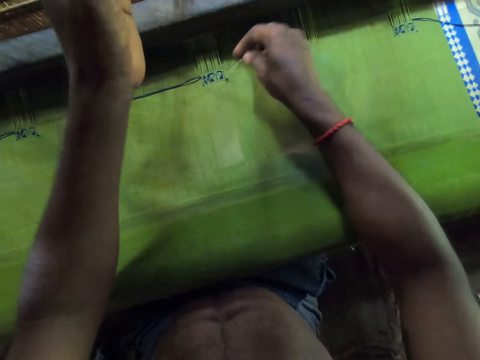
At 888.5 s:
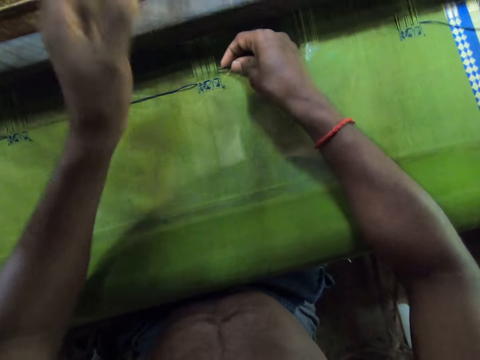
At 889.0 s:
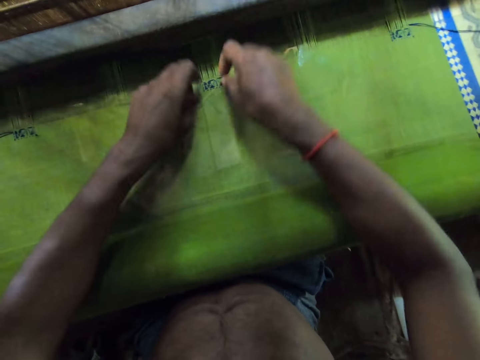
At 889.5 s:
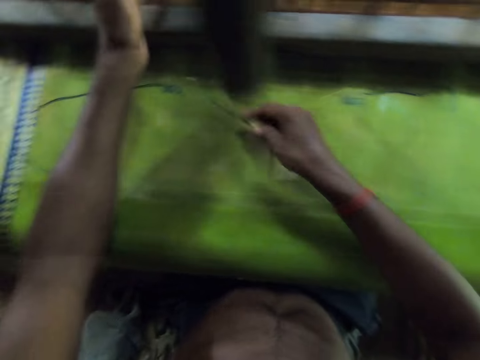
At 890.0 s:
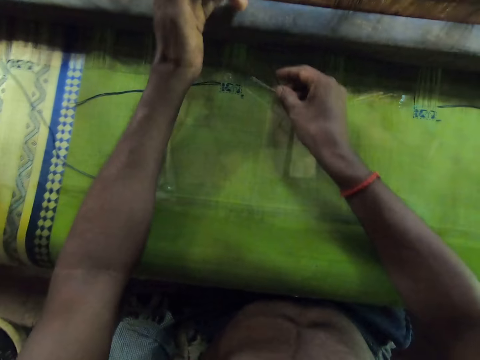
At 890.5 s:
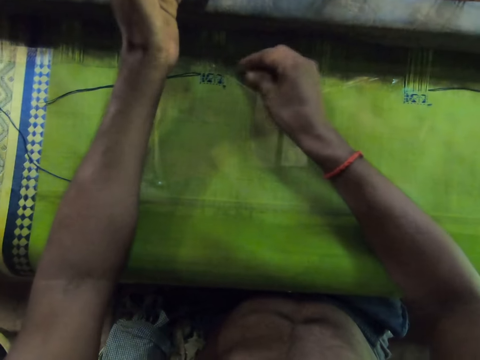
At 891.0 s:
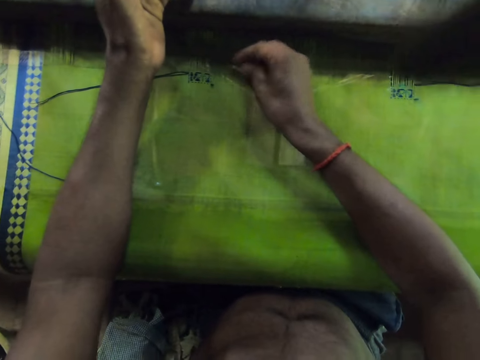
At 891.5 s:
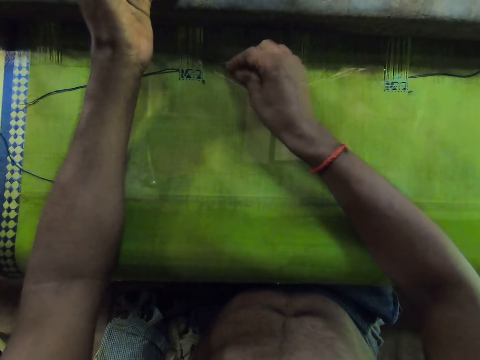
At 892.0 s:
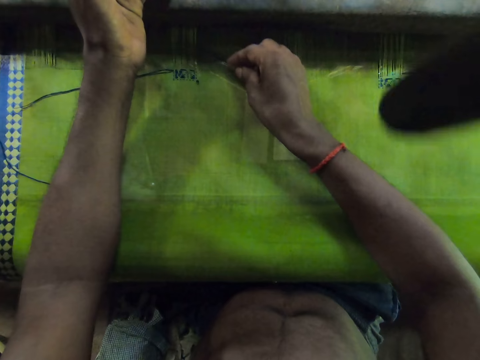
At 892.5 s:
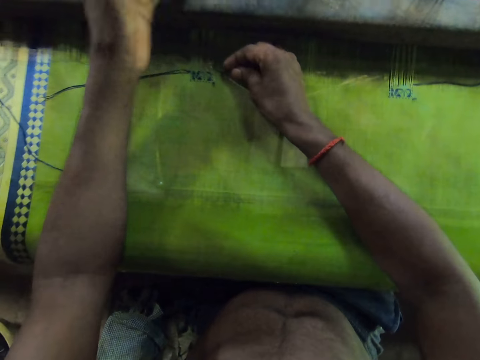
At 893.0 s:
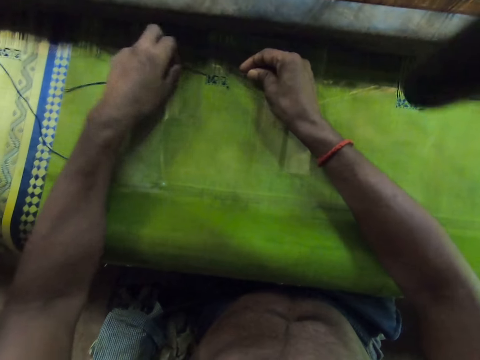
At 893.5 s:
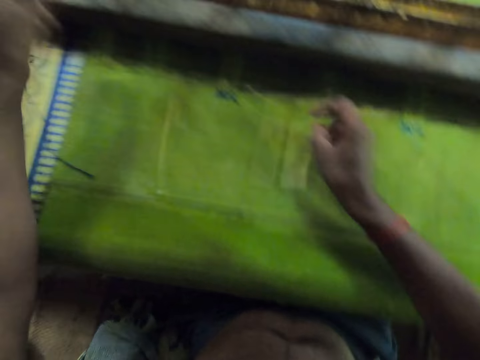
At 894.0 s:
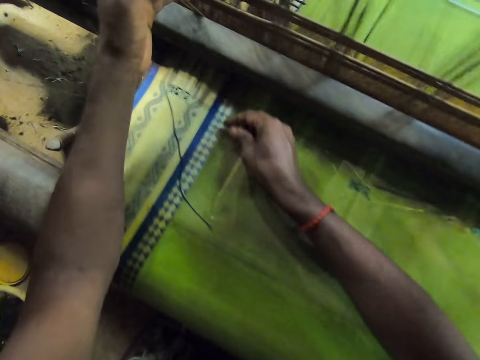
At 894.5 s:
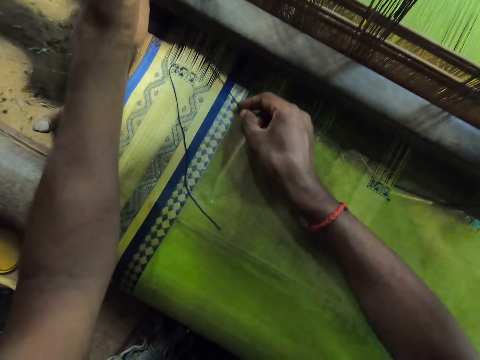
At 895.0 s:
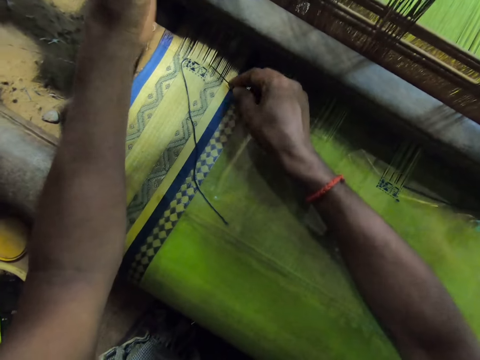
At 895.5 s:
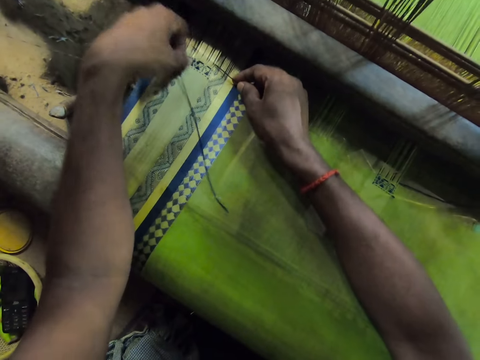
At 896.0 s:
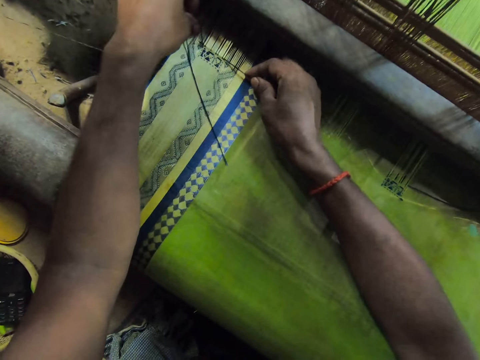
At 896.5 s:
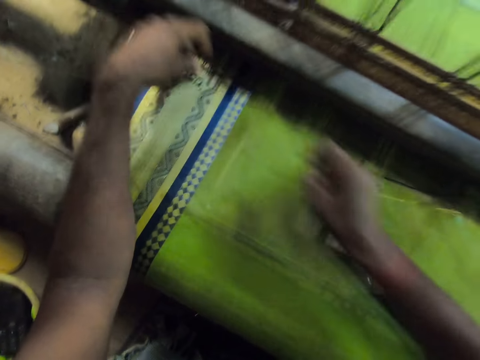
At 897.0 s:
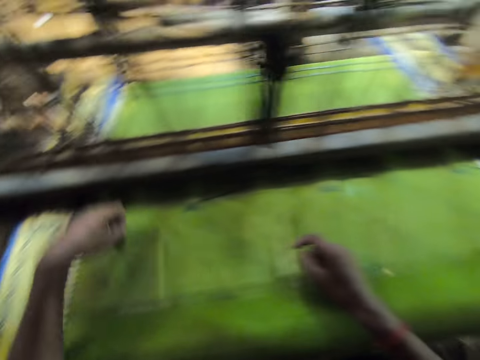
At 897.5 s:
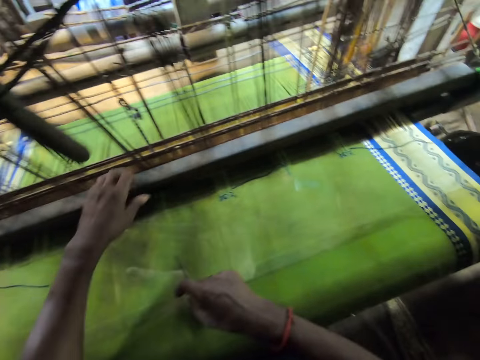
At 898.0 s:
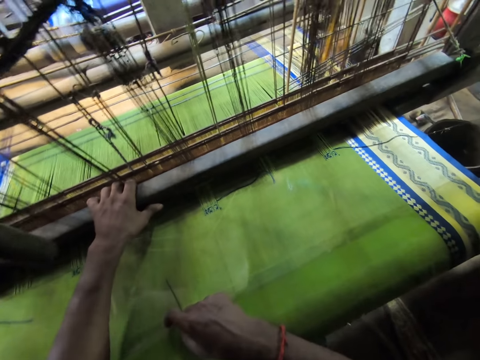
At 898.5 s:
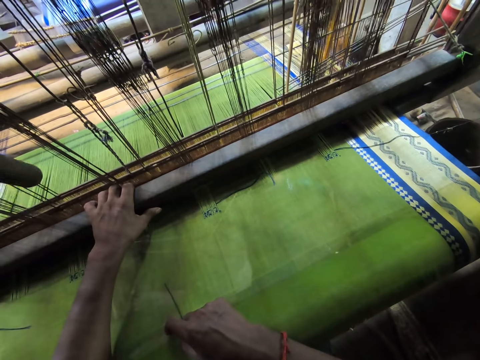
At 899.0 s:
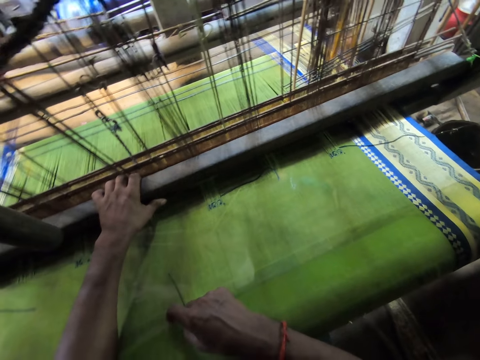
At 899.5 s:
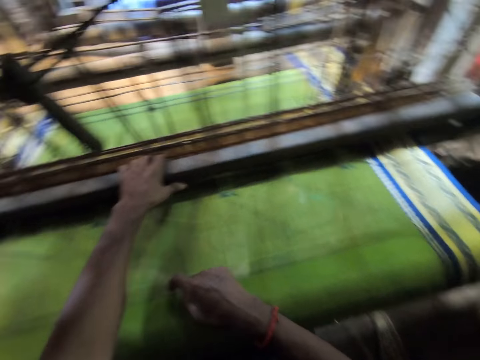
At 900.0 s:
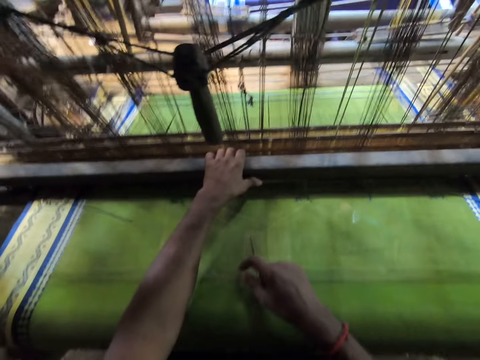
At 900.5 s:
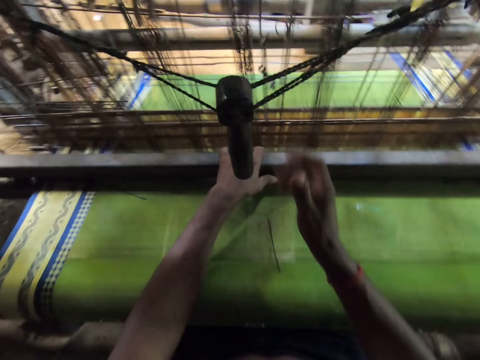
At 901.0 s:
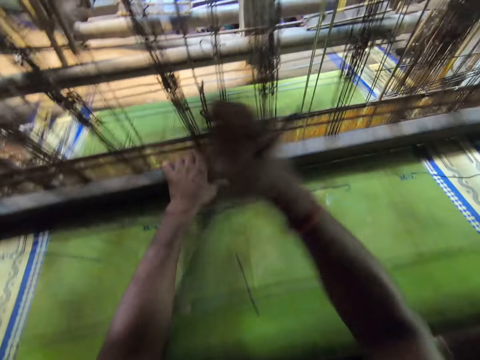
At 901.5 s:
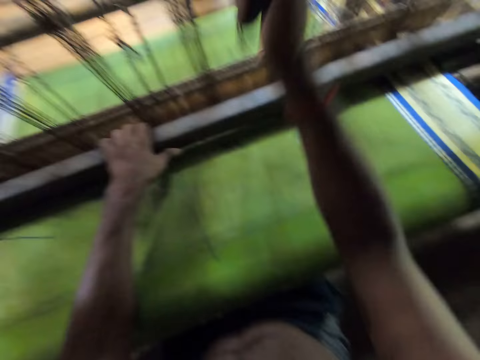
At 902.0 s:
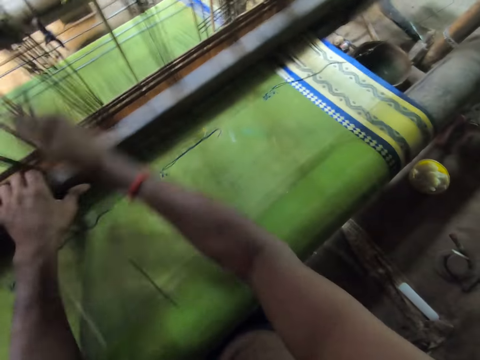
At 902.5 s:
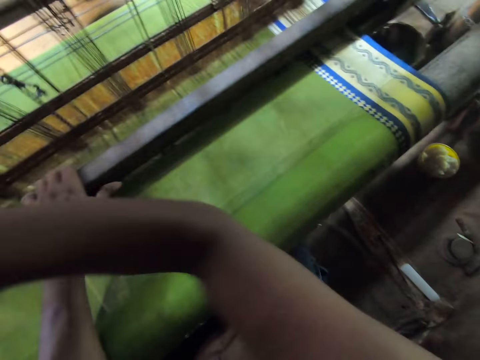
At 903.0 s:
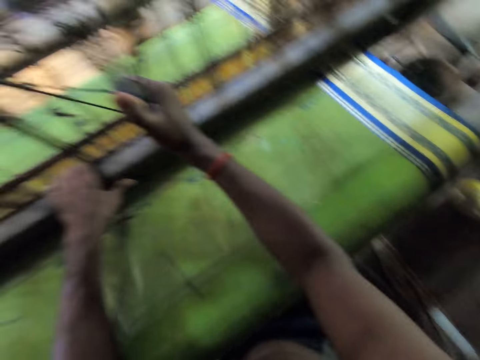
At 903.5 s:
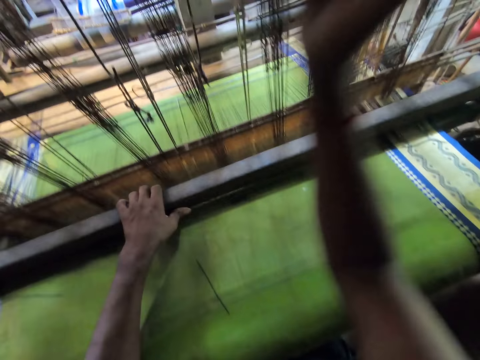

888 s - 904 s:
The camera wearer sews the cloth with the needle. He inserts the needle in the warp with his right hand. He holds the thread on the warp with his left hand. He pulls the thread through the warp with the needle in his right hand. He inserts the needle in the warp with his right hand. He holds the thread on the warp with his left hand. He pulls the thread through the warp with the needle in his right hand. A person talks to the camera wearer. The camera wearer inserts the needle in the warp with his right hand. He holds the thread on the warp with his left hand. He pulls the thread through the warp with the needle in his right hand. He talks to the person. He holds the batten of the loom with his left hand. He drops the needle on the cloth. He pulls the batten of the loom with his left hand. He pulls the cord of the loom with his right hand. He operates the machine.

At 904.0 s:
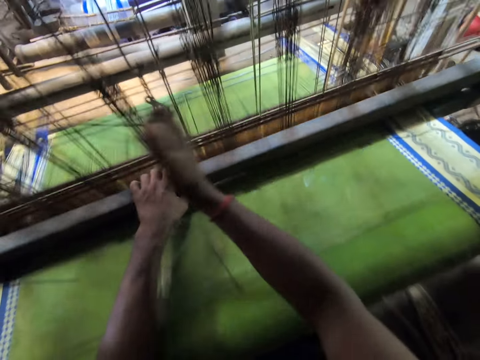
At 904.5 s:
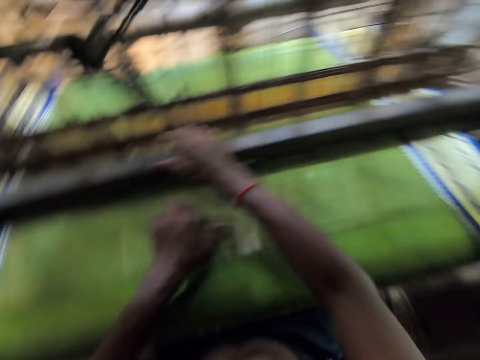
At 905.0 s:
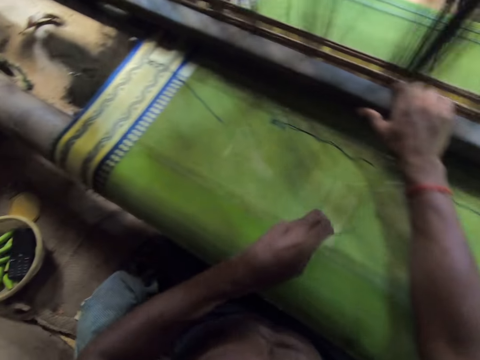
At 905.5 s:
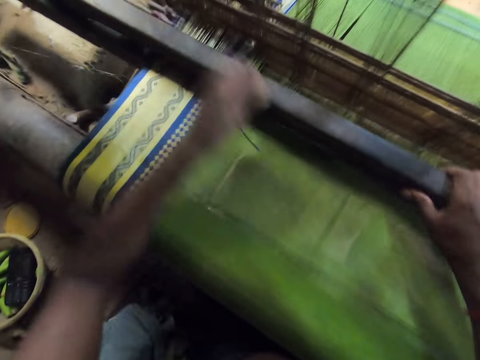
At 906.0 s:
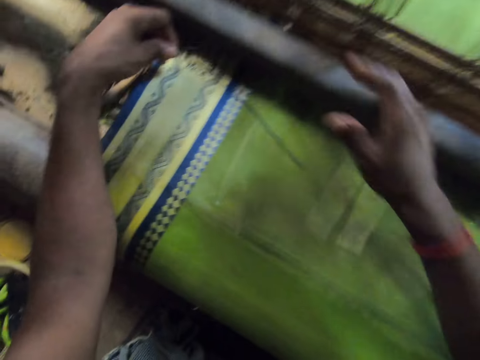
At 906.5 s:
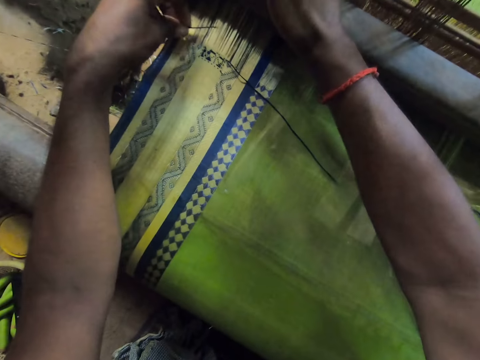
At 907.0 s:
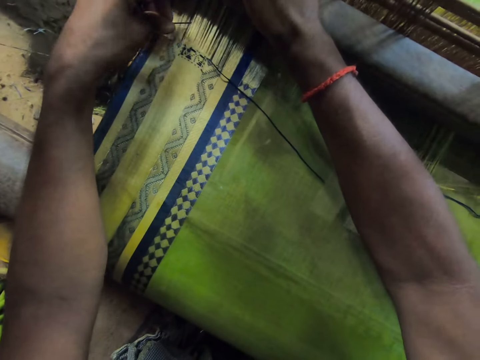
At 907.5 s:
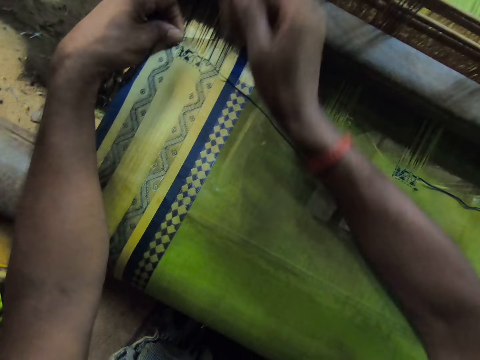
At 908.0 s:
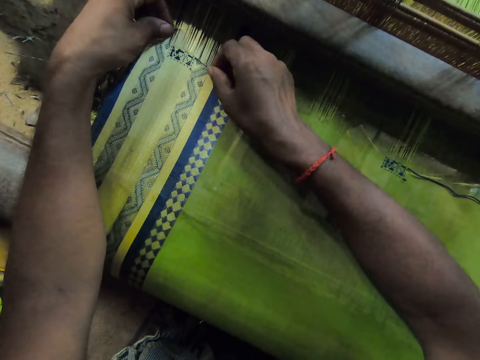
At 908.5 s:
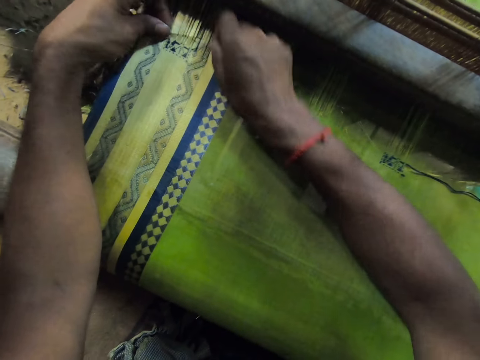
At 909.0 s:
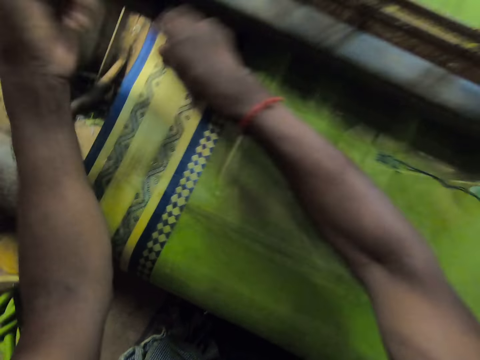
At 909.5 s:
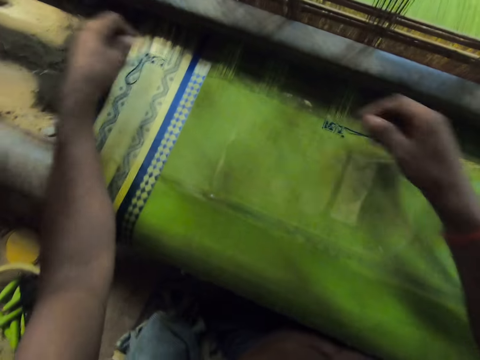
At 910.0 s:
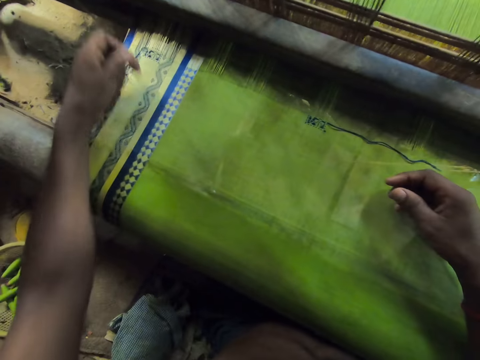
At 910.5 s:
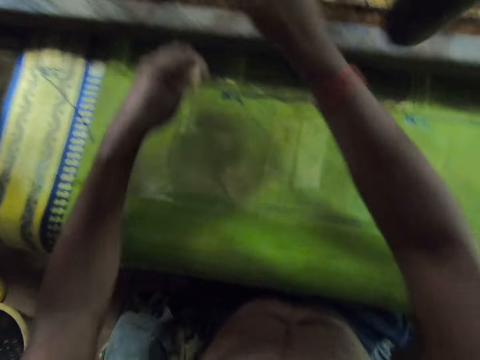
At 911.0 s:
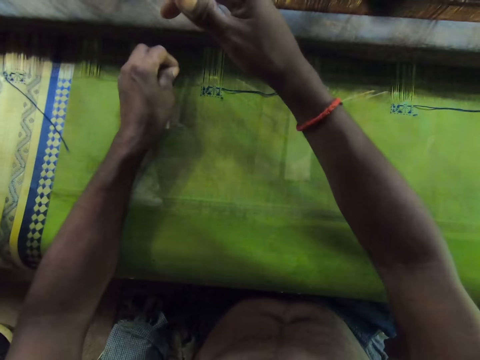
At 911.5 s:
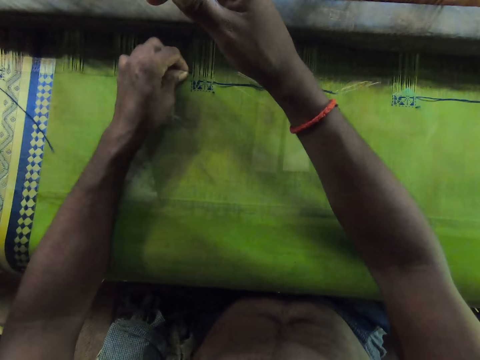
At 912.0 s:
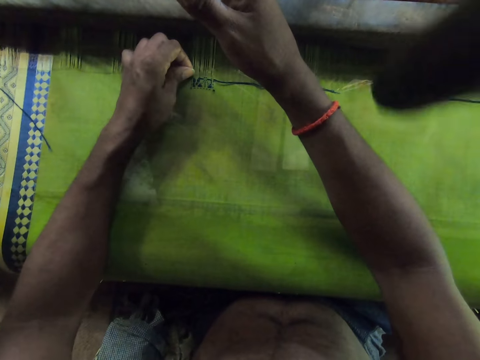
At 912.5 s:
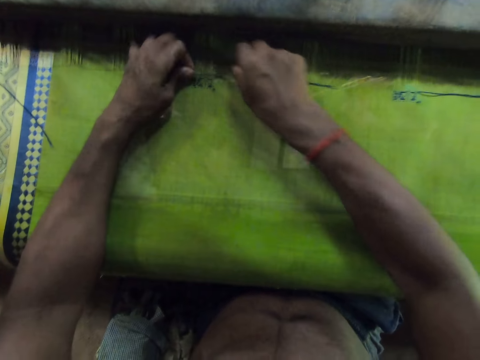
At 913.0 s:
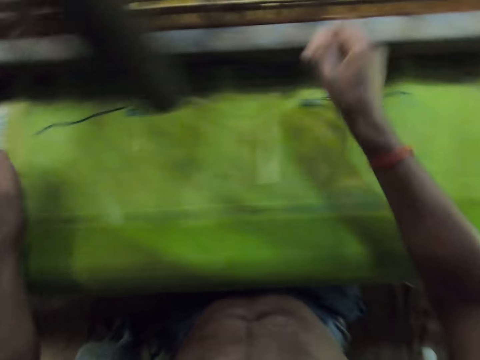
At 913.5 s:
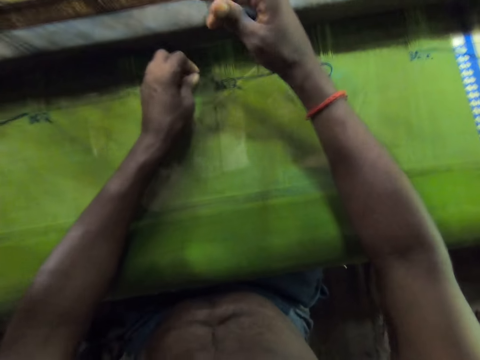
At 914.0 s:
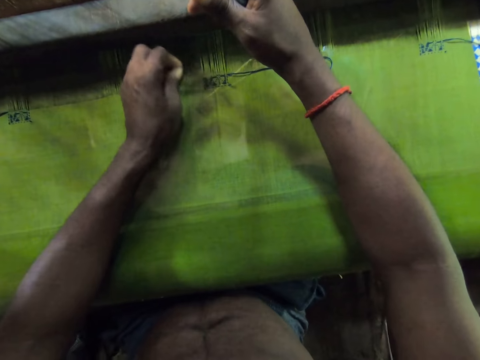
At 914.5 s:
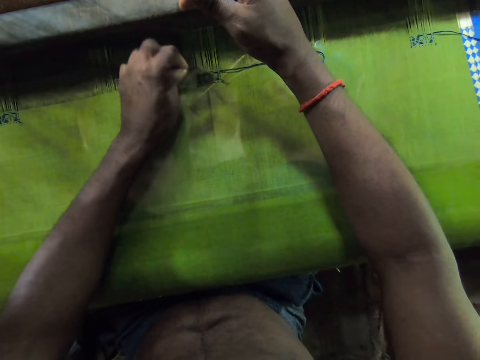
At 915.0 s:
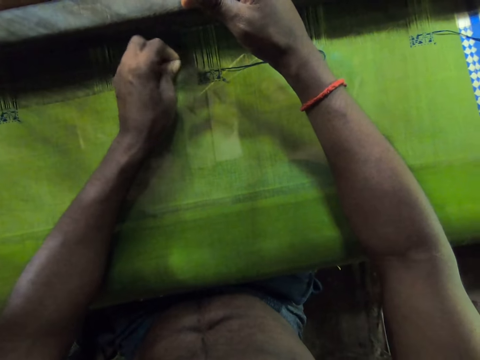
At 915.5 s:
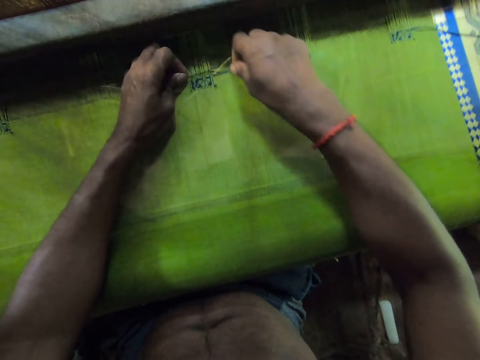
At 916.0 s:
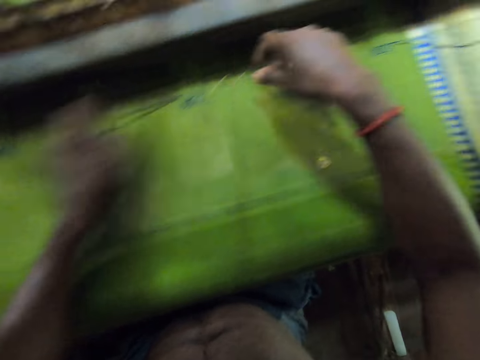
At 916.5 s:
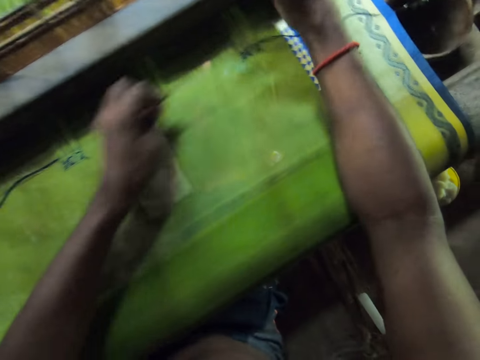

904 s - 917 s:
The camera wearer picks the needle from the fabric with his left hand. A person talks to the camera wearer. The camera wearer inserts the needle in the warp with his left hand. He sews a cloth with the needle. He holds the thread on the warp with his right hand. He pulls the thread through the warp with the needle in his left hand. He inserts the needle in the warp with his left hand. He holds the thread on the warp with his right hand. He pulls the thread through the warp with the needle in his left hand. He inserts the needle in the warp with his left hand. The person talks to the camera wearer. The camera wearer holds the thread on the warp with his right hand. He pulls the thread through the warp with the needle in his left hand.
